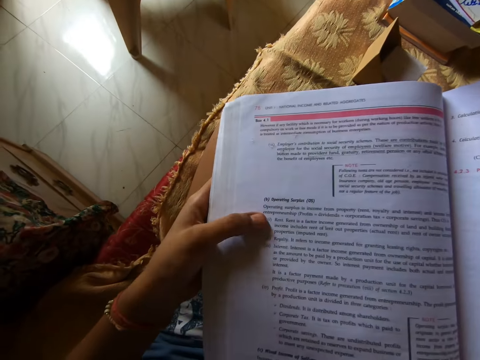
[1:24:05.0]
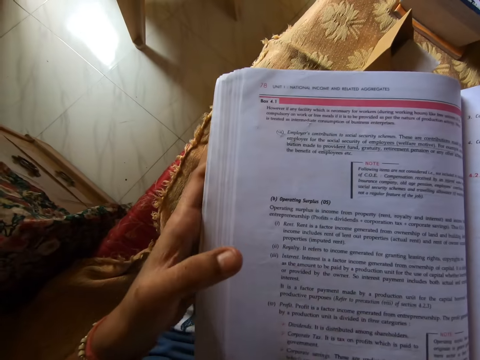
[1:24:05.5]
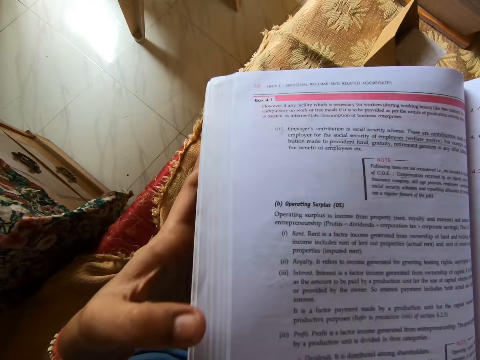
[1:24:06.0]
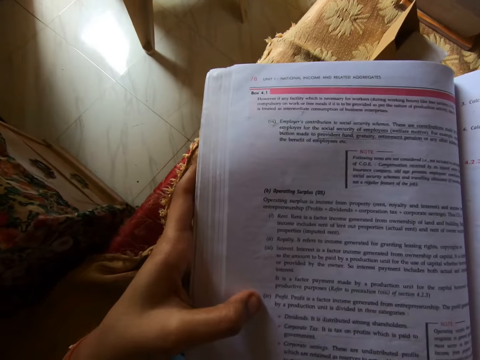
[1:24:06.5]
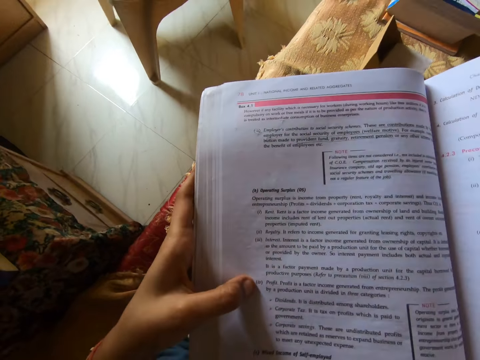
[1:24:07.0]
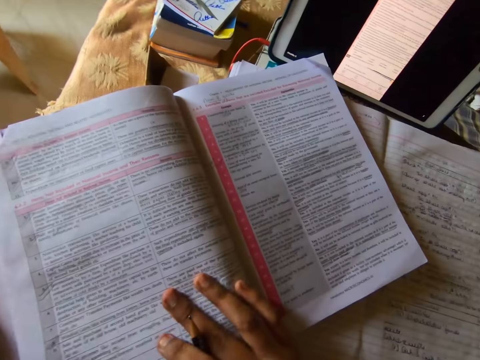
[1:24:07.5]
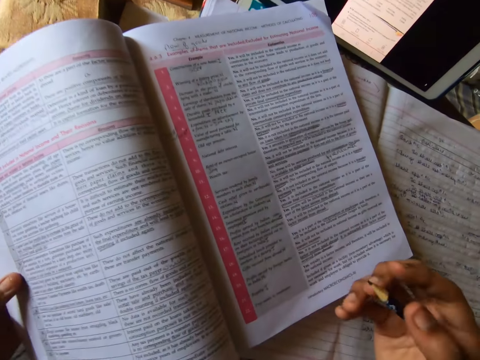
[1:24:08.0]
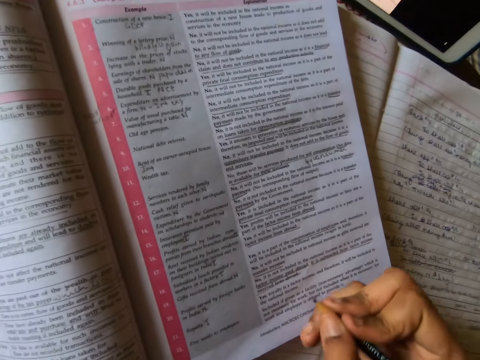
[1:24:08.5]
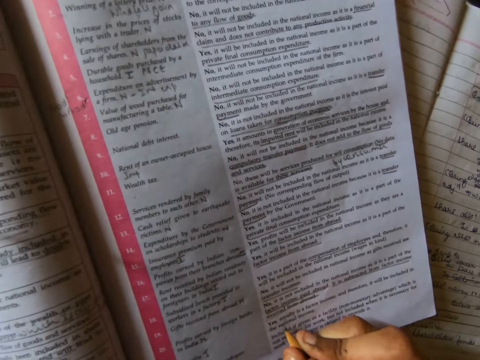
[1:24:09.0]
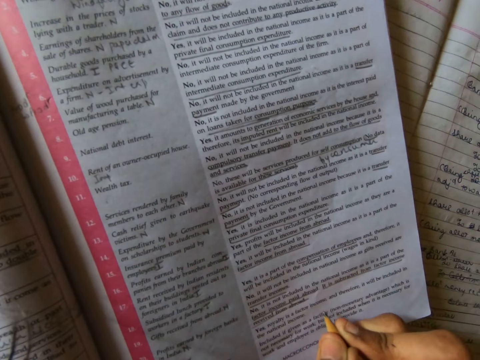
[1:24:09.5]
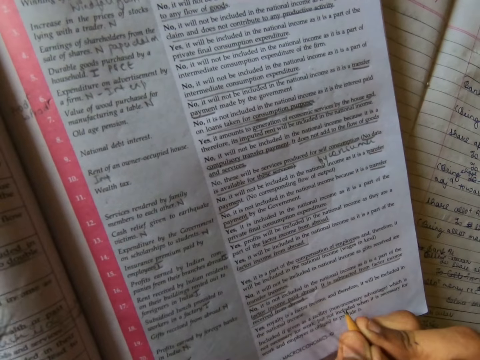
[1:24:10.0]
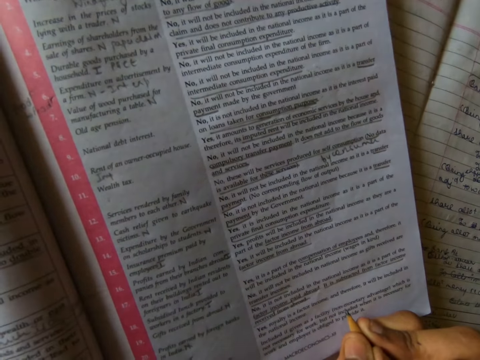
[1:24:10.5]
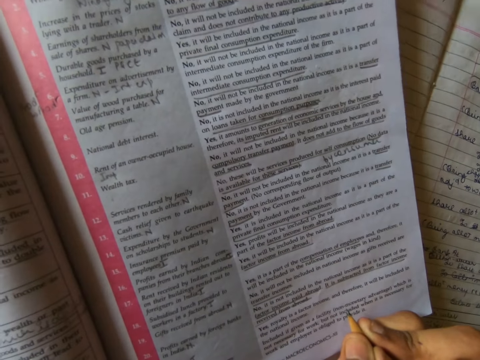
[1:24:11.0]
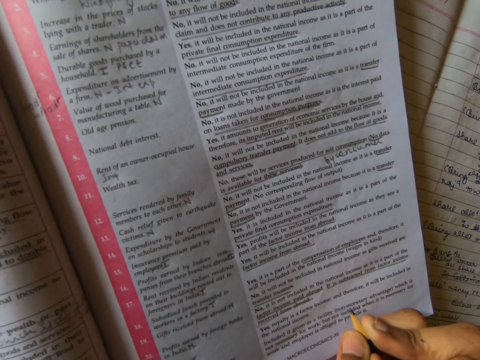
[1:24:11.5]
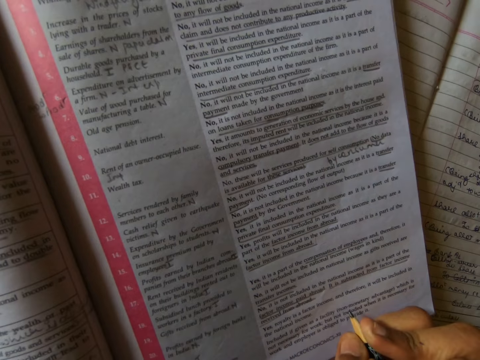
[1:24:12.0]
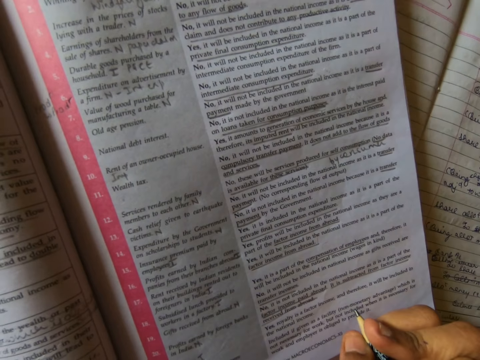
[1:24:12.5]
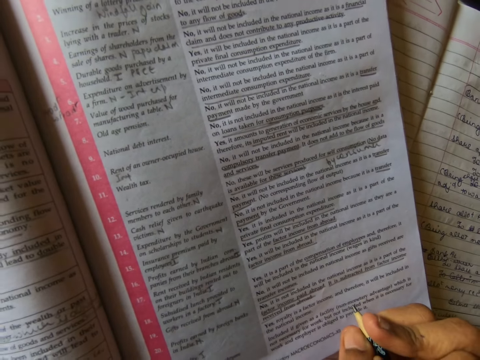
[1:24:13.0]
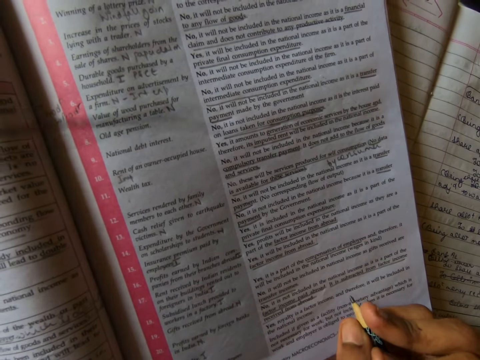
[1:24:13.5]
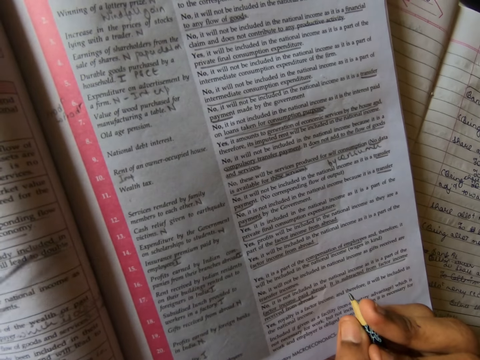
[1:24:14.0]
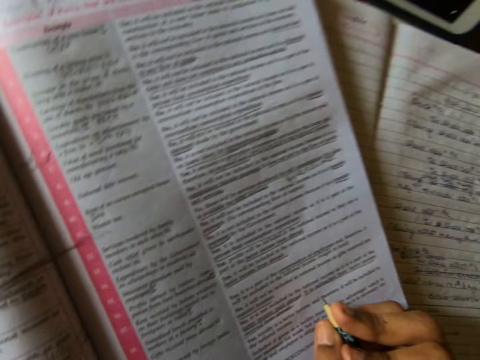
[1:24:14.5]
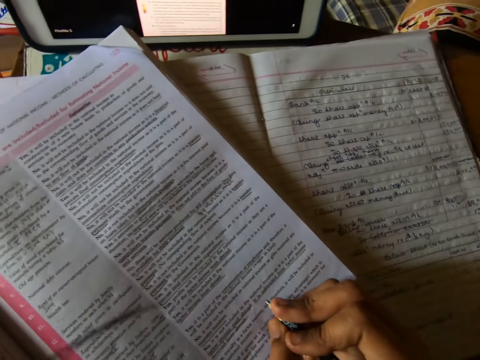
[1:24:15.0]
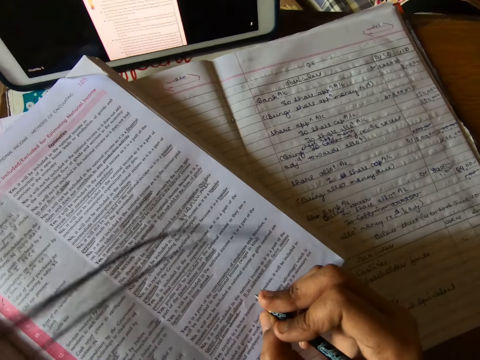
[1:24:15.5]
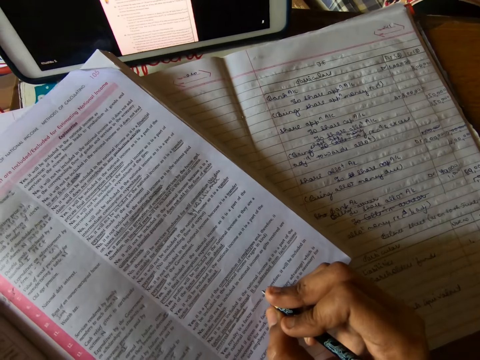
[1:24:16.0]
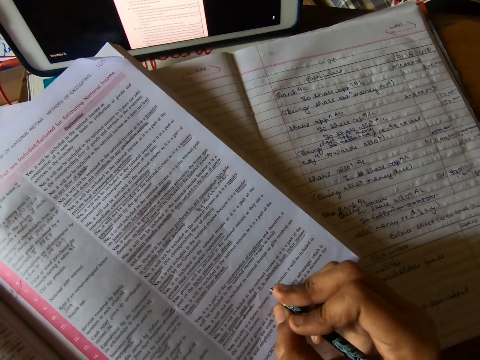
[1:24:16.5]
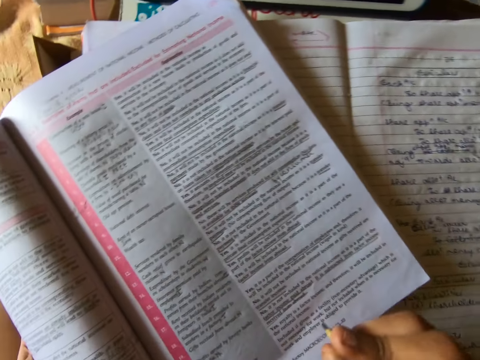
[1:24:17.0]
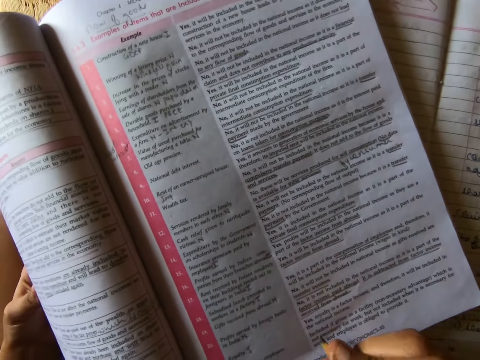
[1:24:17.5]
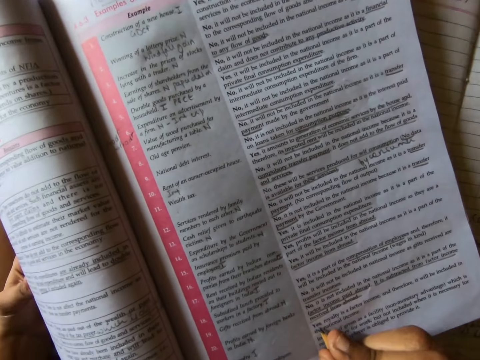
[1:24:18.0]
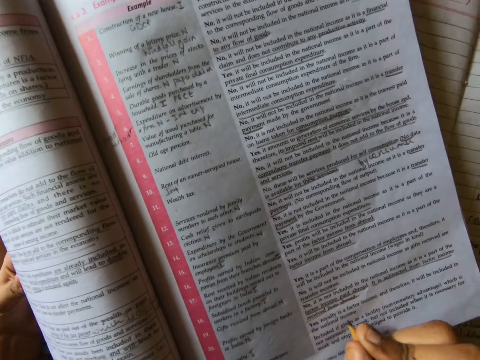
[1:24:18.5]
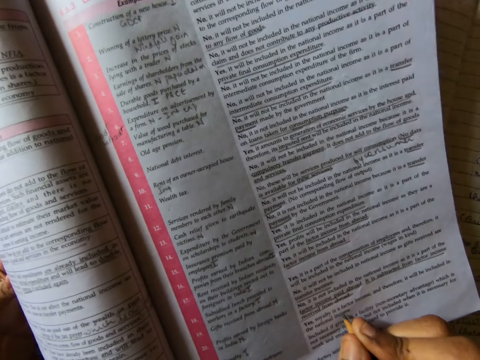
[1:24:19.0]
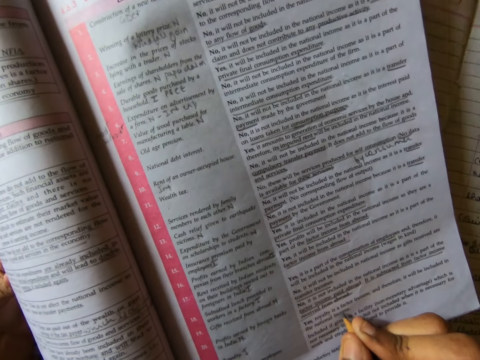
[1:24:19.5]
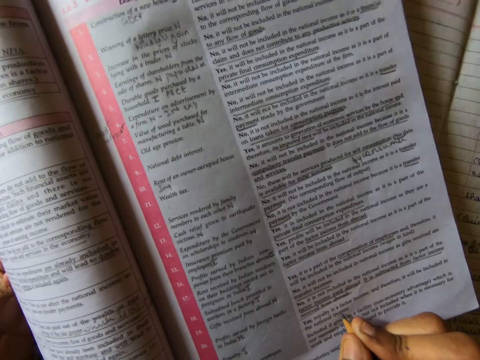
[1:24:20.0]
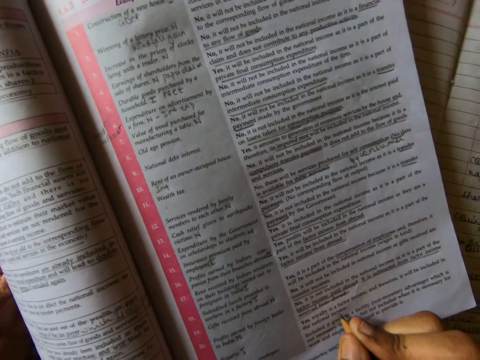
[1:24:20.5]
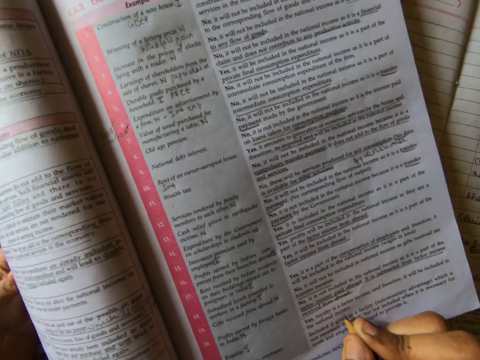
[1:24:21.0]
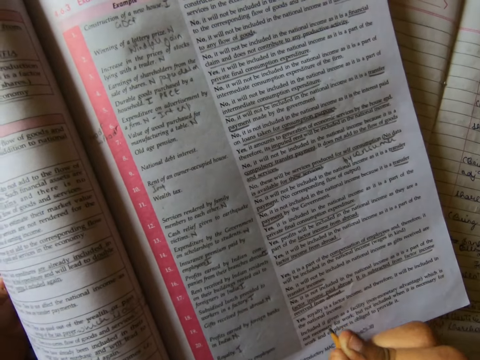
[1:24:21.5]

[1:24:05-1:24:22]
The camera wearer hits the textbook with her left thumb. She turns the page of the textbook with her right hand. She adjusts the pencil in her right hand. She studies the book. She writes on the textbook with the pencil in her right hand. She studies the textbook with the pencil in her right hand.

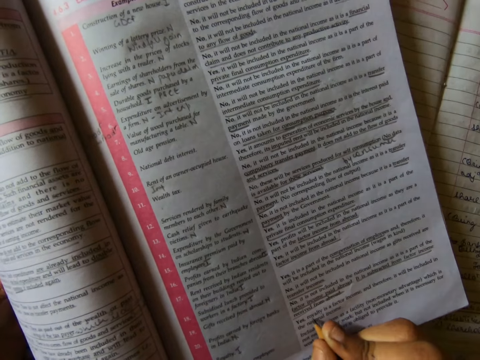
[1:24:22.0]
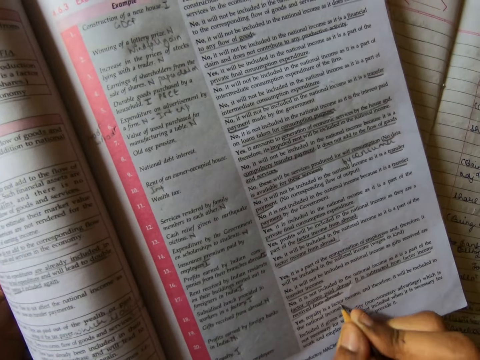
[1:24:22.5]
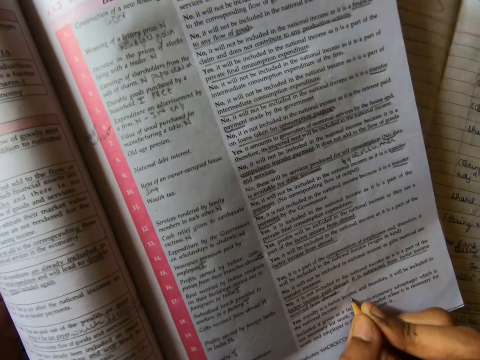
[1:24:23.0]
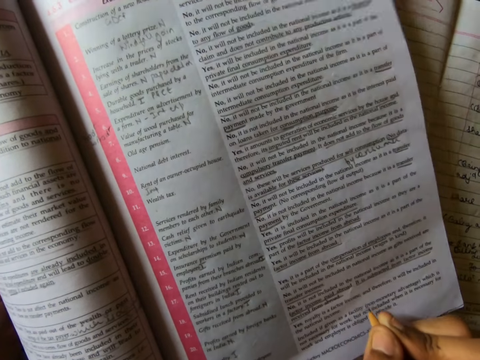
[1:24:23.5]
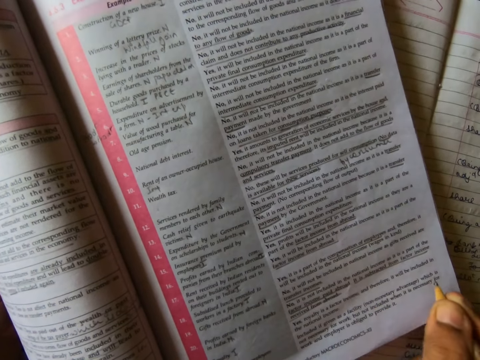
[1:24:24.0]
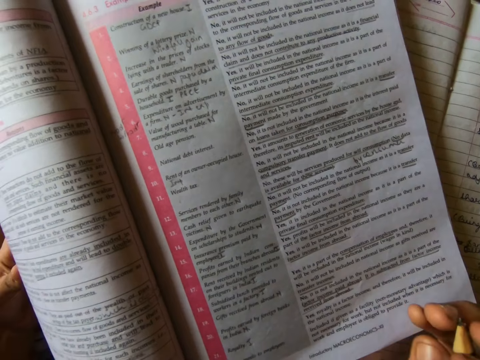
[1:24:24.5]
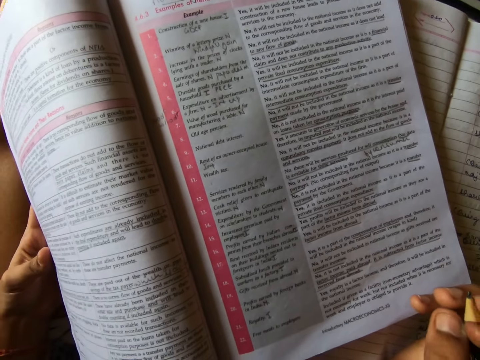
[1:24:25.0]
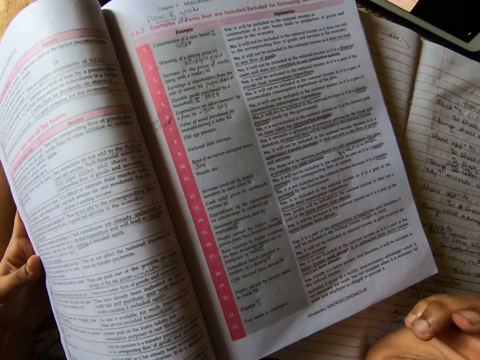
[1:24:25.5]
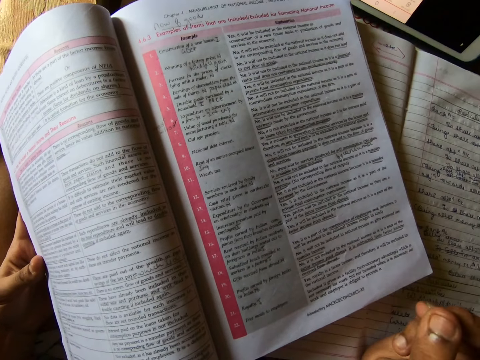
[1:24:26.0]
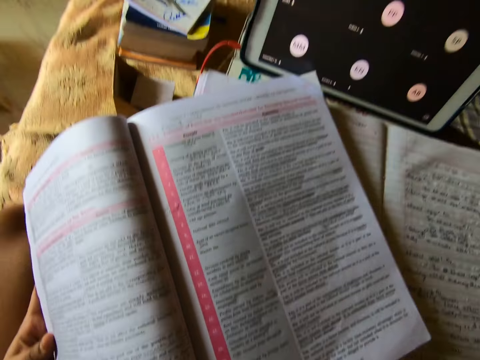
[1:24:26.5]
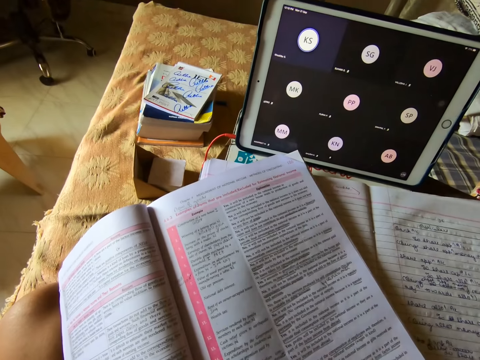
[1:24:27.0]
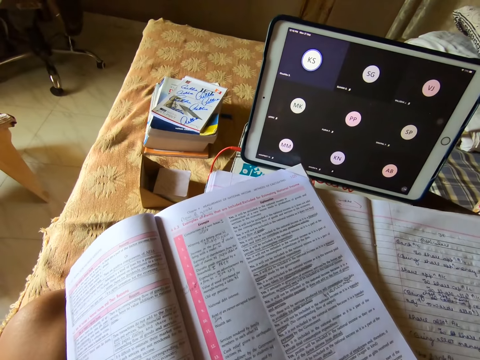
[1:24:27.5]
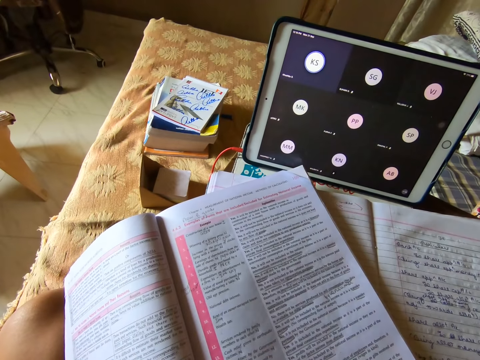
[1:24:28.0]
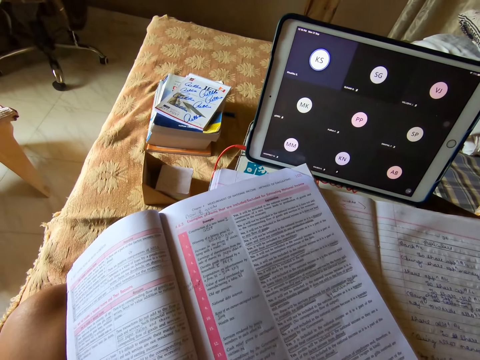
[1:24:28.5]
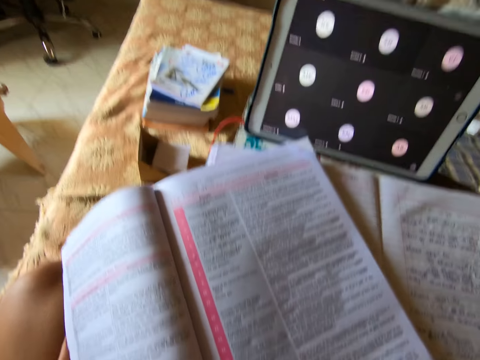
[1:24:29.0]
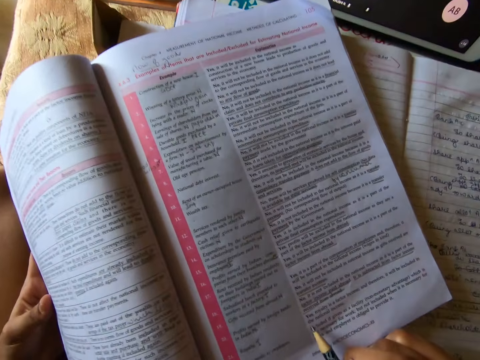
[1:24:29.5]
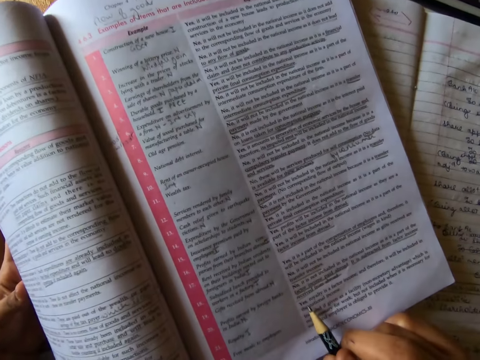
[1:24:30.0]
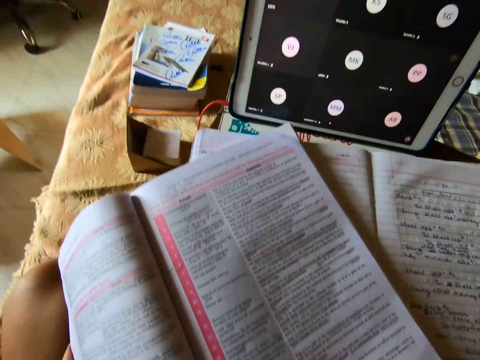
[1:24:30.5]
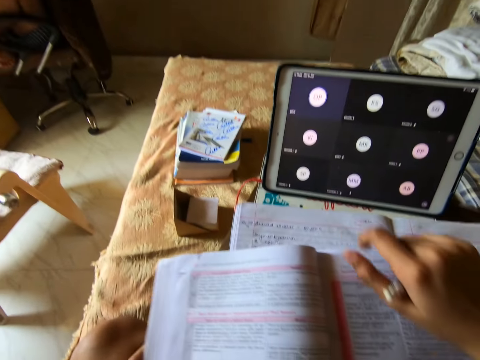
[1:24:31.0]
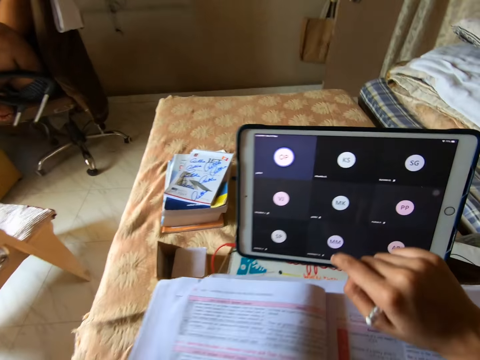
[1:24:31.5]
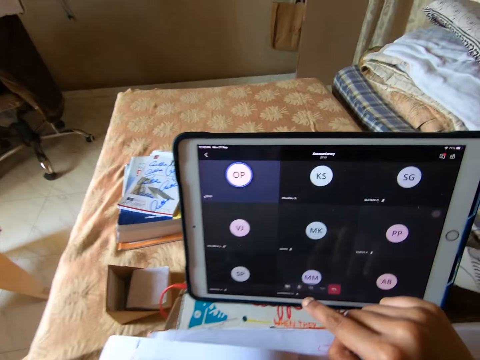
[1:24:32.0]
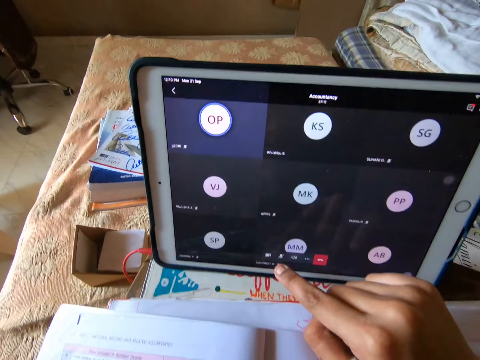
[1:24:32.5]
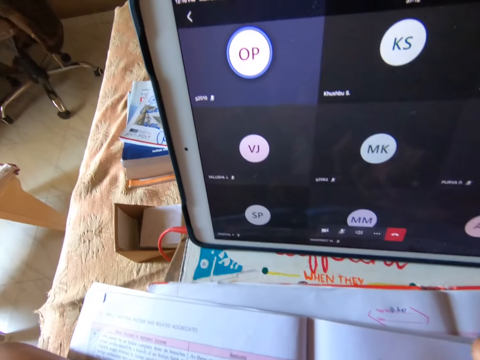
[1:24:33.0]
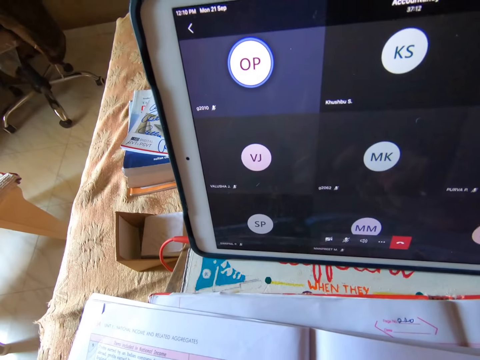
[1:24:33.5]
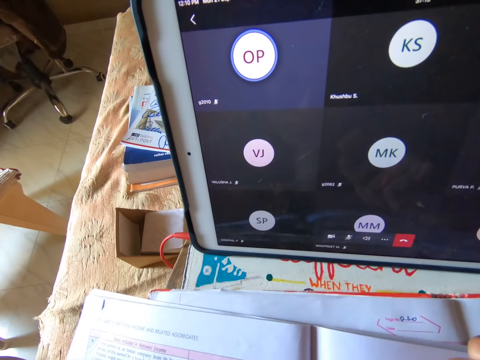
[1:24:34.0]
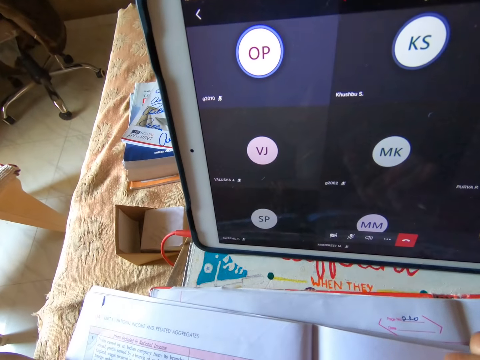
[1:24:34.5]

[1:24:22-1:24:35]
The camera wearer adjusts the textbook with her left hand. She moves the book on the table. She operates an iPad with her right hand. She studies the book.
